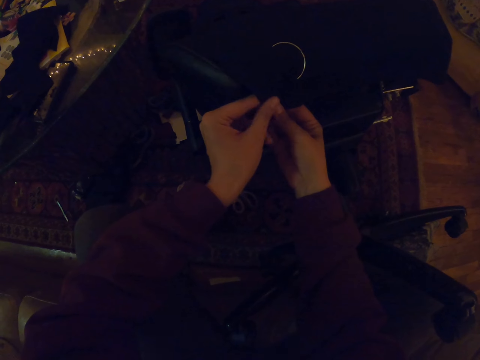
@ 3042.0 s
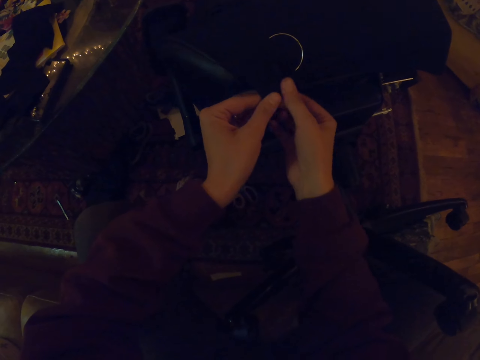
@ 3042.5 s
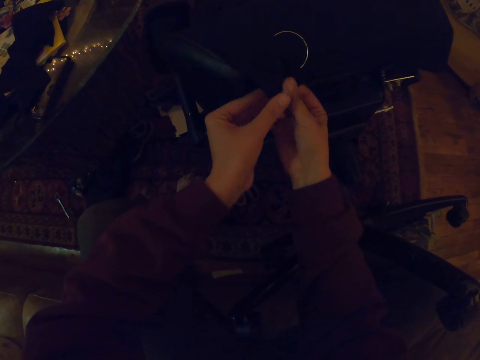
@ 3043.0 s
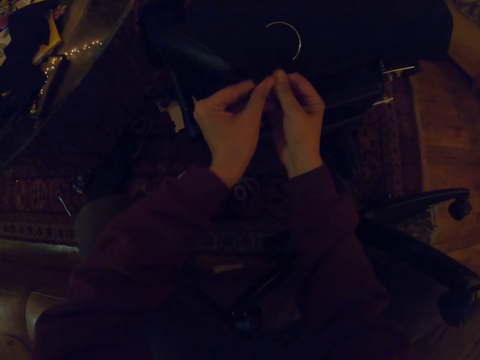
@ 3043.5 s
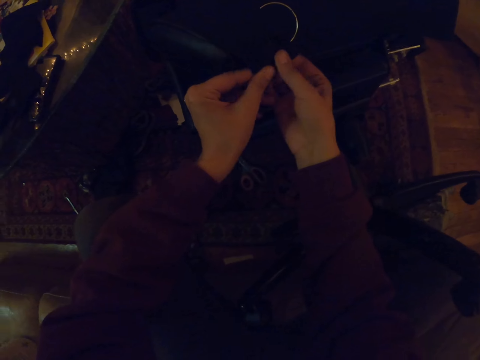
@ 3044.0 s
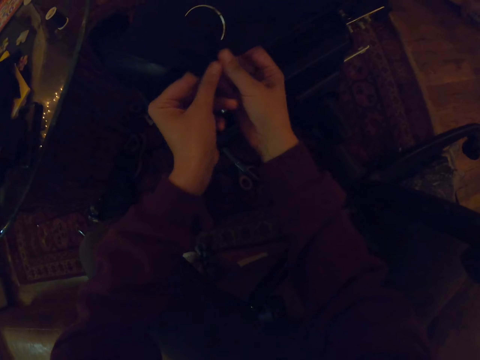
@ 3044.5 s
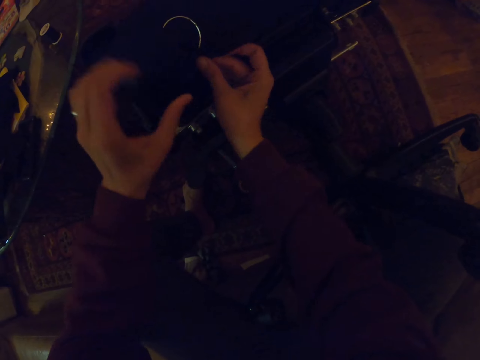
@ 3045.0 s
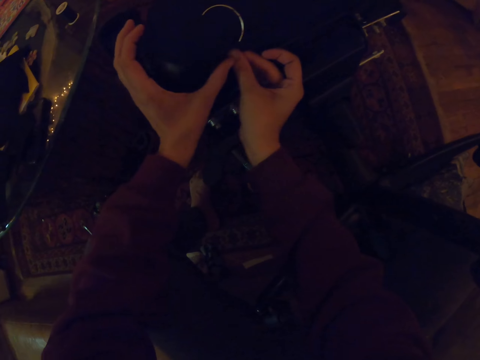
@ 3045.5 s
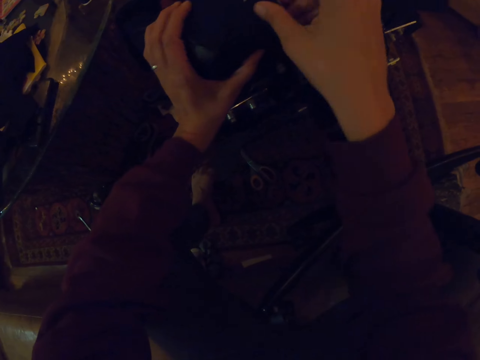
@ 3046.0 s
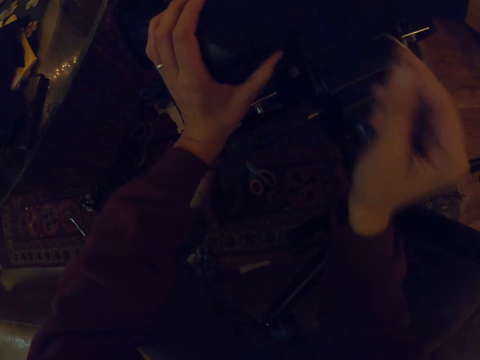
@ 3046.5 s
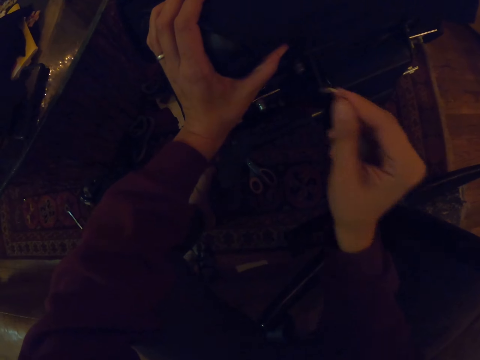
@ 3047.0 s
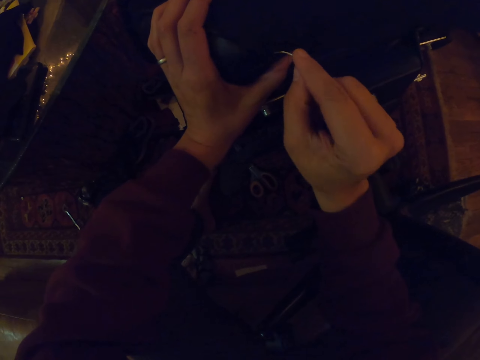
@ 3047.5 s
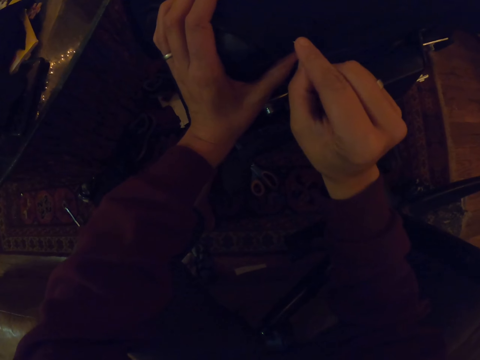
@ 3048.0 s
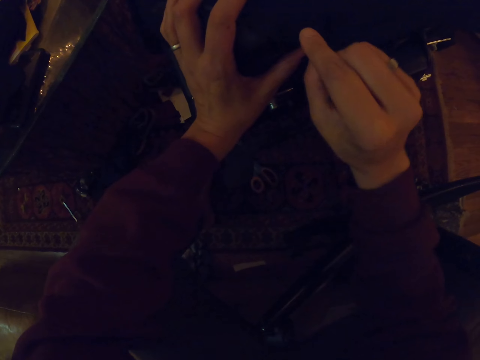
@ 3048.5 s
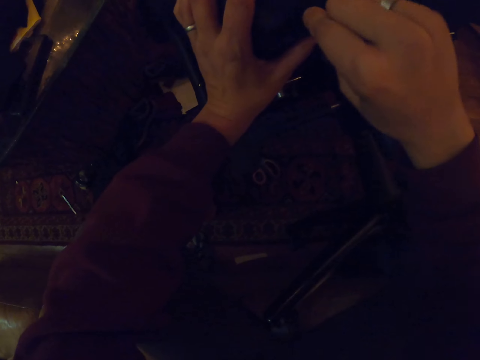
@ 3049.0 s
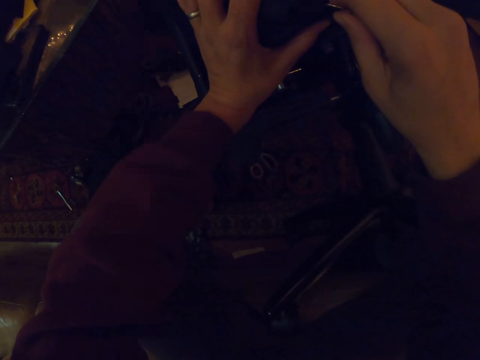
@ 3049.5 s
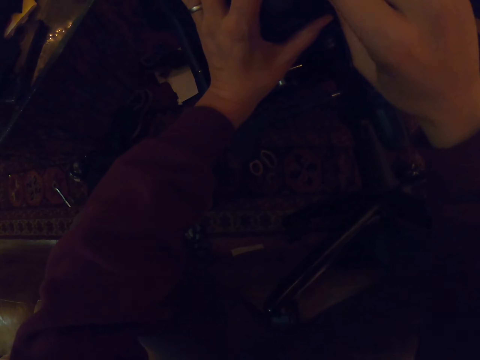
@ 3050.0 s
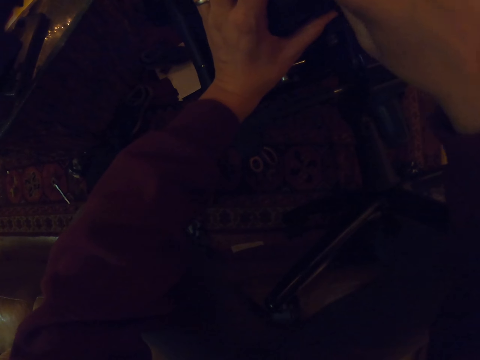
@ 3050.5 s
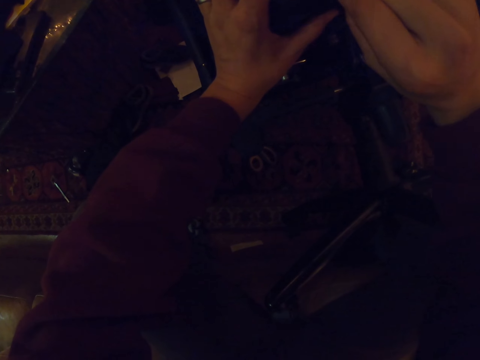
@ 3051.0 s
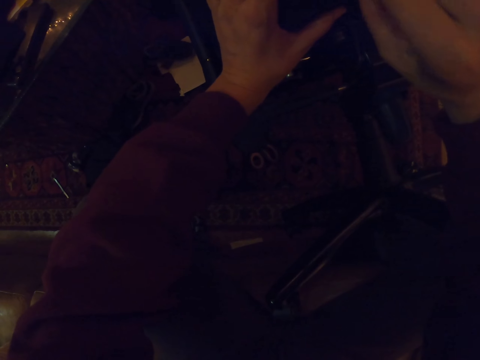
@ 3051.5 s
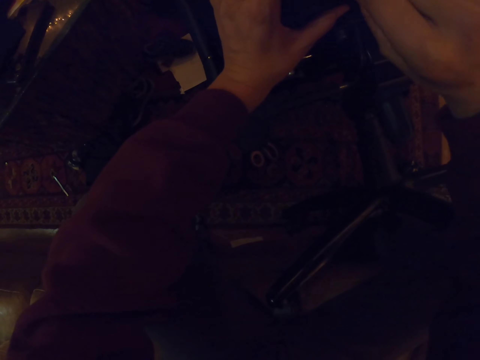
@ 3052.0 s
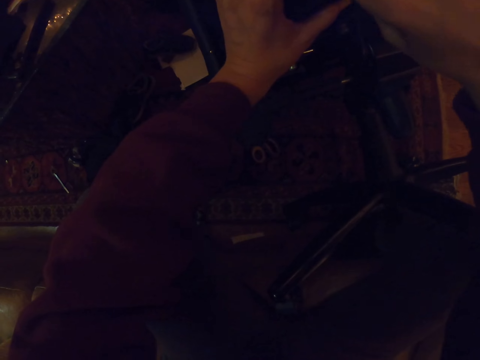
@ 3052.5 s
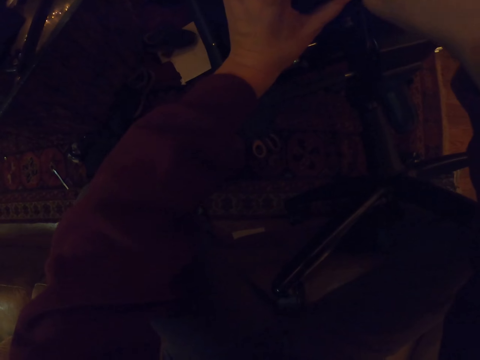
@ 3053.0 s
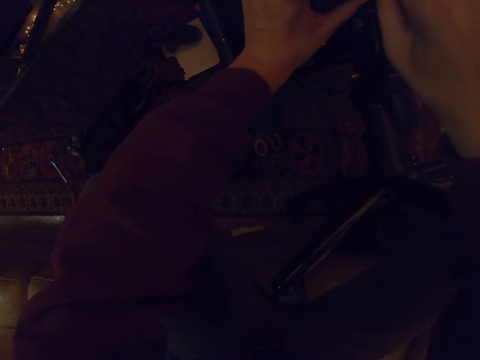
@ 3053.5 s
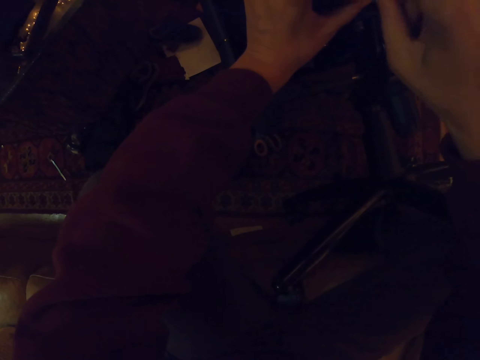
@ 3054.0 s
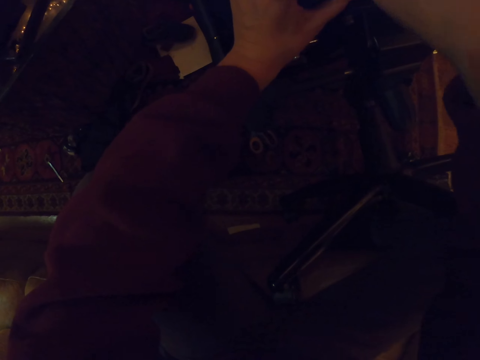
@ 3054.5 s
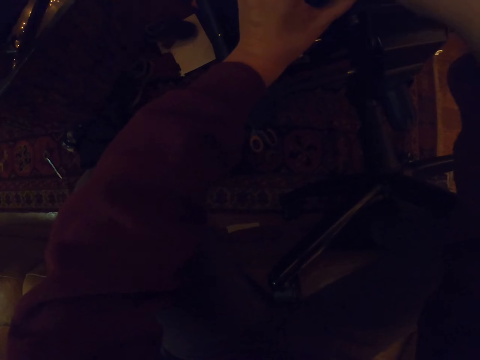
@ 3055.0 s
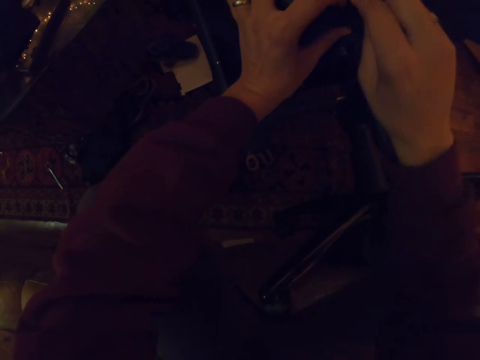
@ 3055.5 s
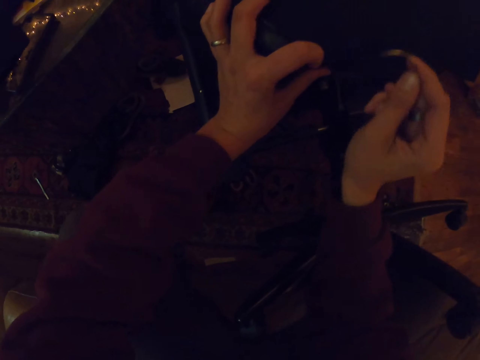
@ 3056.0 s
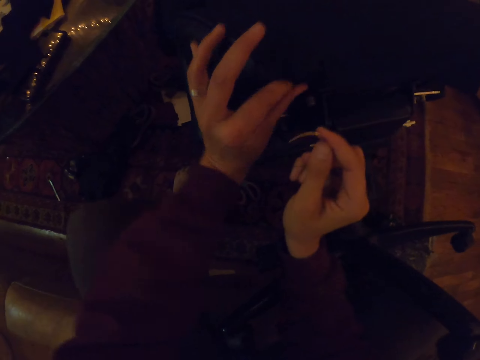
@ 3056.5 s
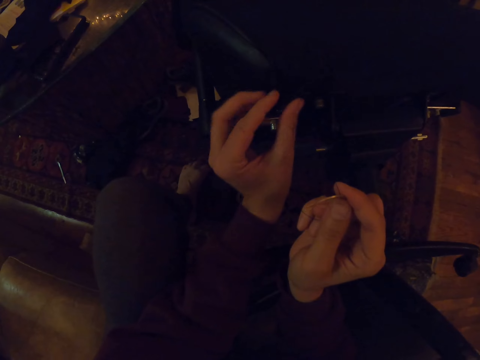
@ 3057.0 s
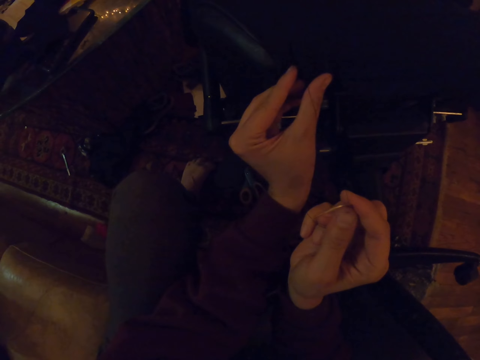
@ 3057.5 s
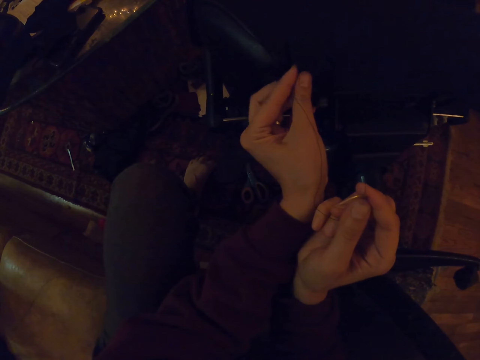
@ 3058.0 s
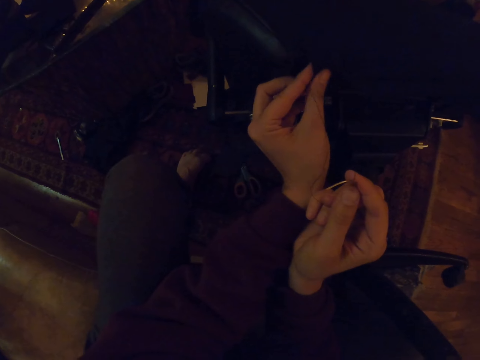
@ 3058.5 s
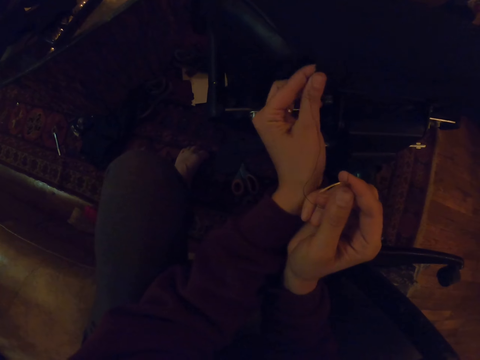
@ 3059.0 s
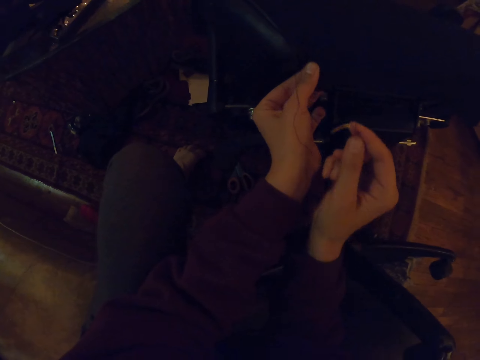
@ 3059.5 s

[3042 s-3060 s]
The camera wearer holds the chair with both hands. They pick up a hook with the right hand. They sew the piece of cloth on the chair. They insert the hook on the chair with the right hand. They remove the hook from the chair.

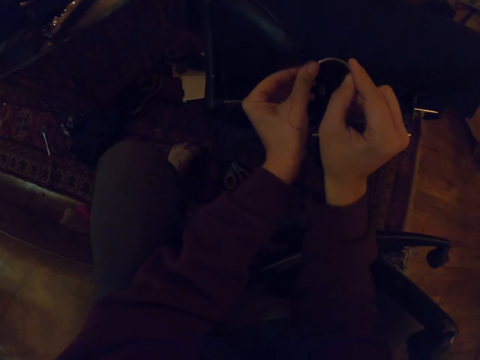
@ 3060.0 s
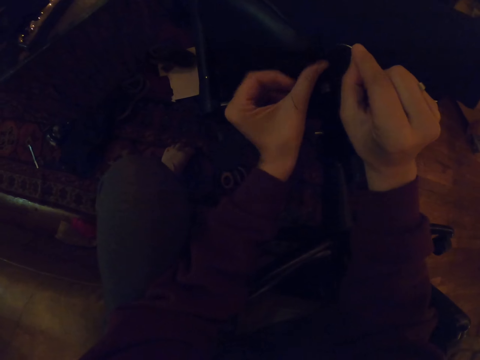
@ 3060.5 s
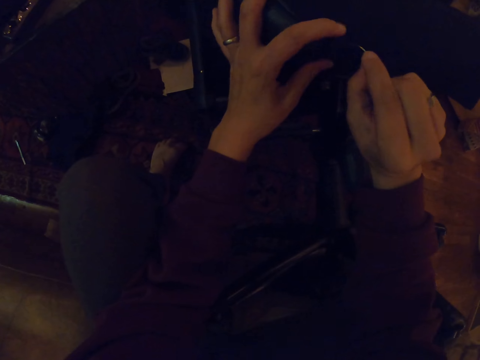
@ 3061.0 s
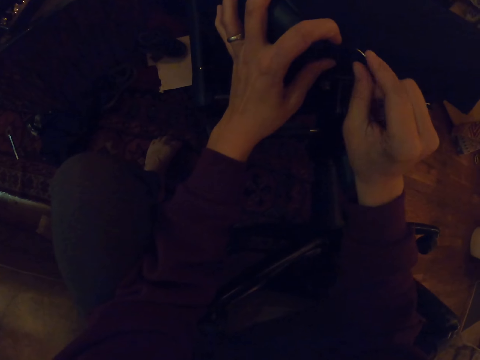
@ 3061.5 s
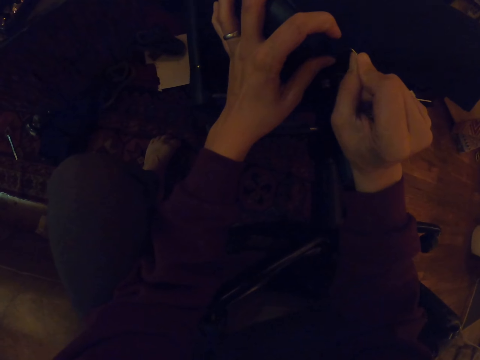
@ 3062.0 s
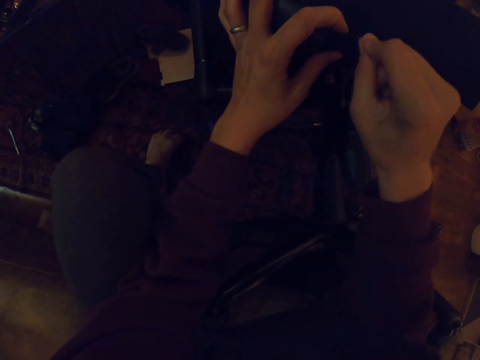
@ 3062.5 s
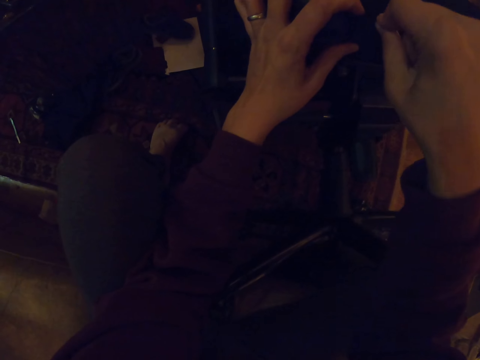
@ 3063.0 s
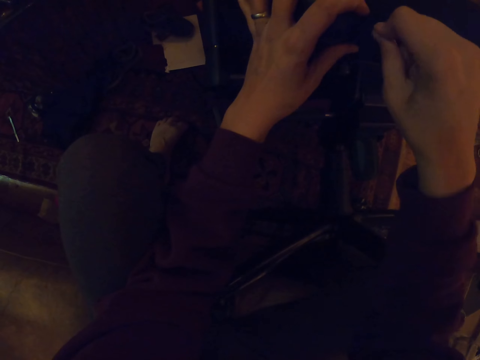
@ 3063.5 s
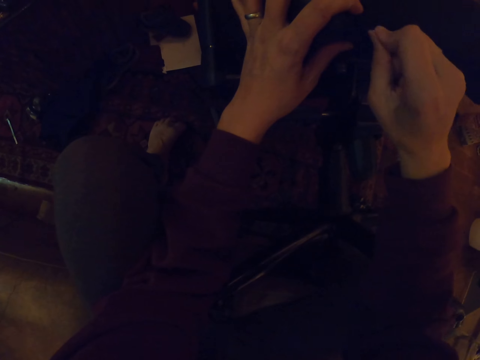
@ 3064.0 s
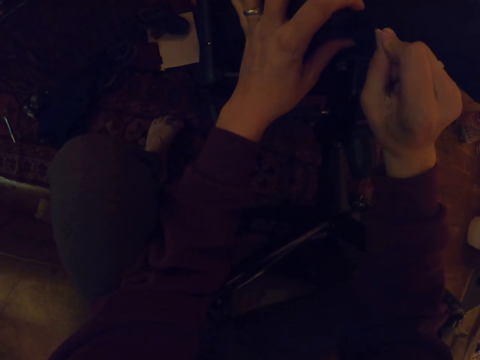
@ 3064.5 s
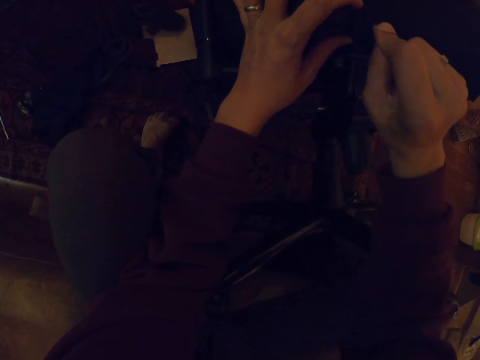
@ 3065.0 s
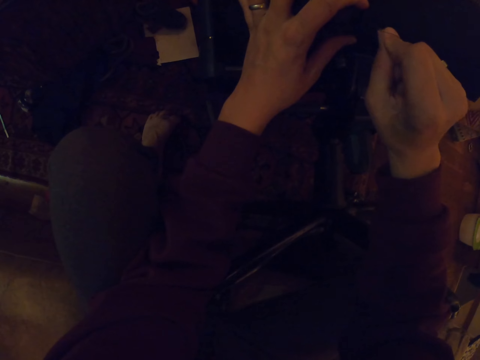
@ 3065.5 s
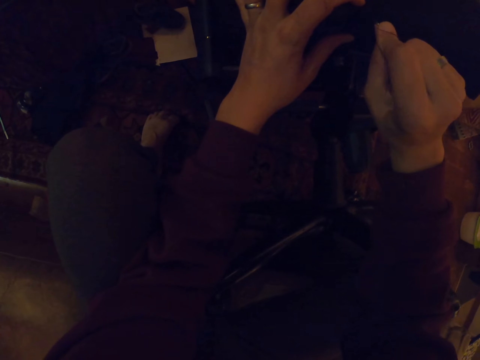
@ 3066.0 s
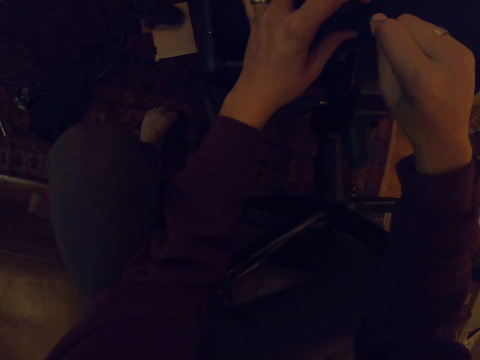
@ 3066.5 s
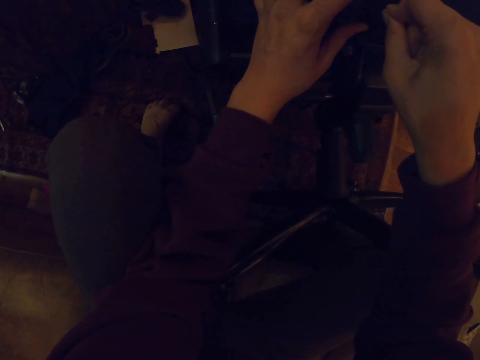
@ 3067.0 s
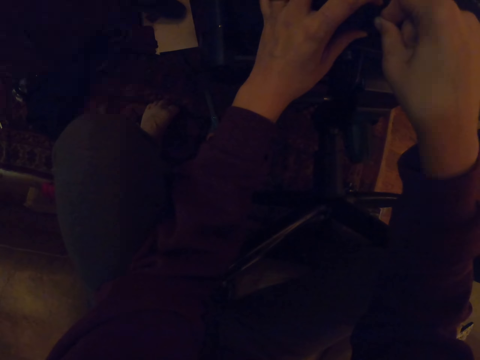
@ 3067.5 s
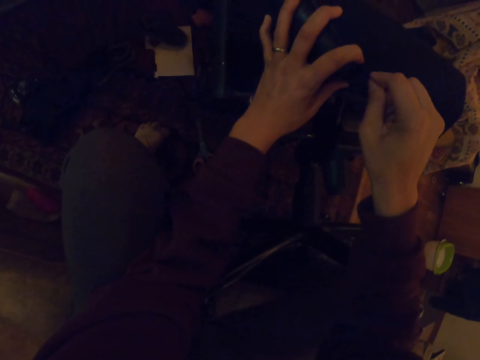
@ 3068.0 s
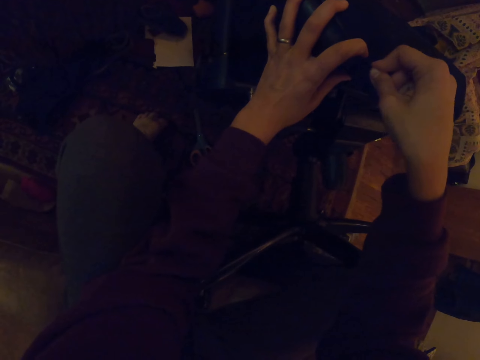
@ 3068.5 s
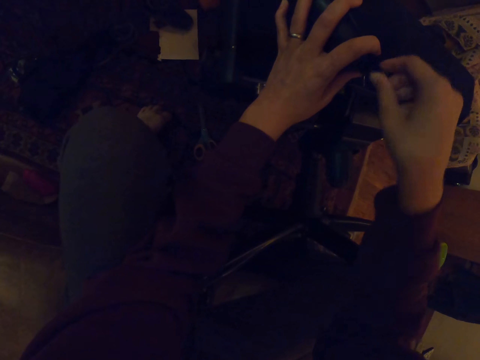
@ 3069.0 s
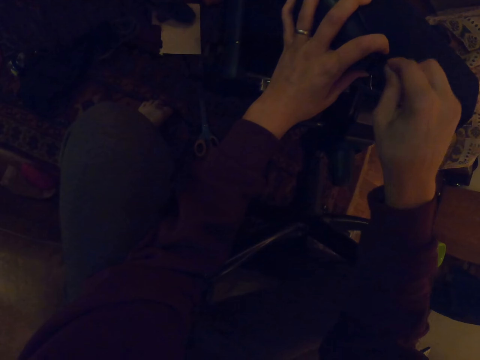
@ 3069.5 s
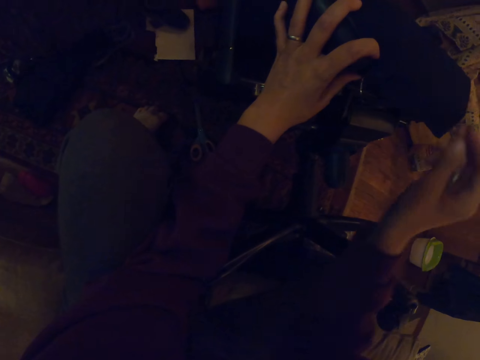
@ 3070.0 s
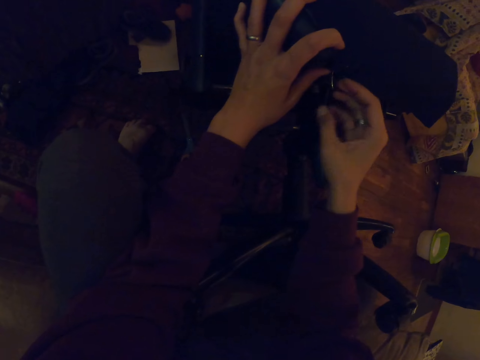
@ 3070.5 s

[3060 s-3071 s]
The camera wearer holds the cloth with the left hand. They insert the hook on the chair with the right hand.
